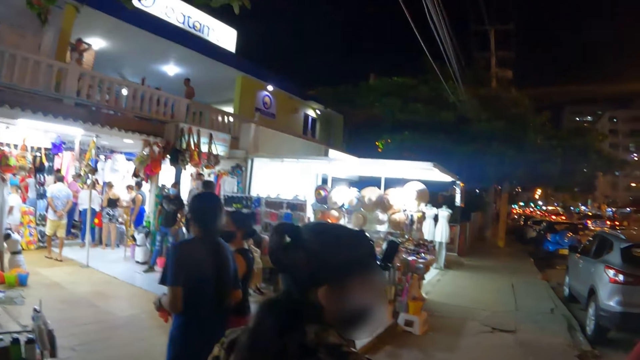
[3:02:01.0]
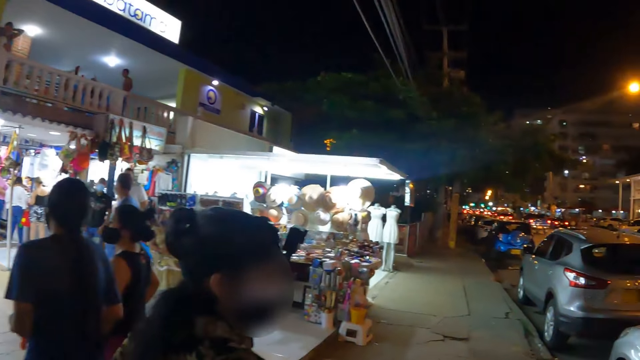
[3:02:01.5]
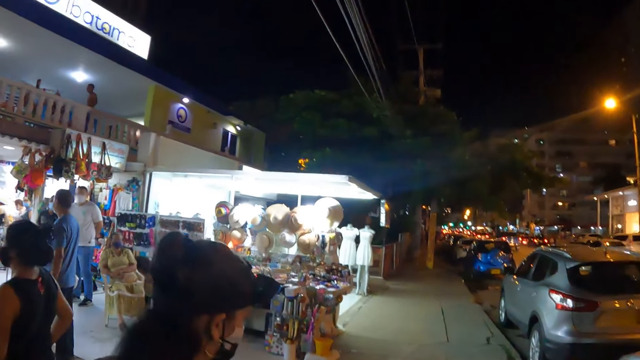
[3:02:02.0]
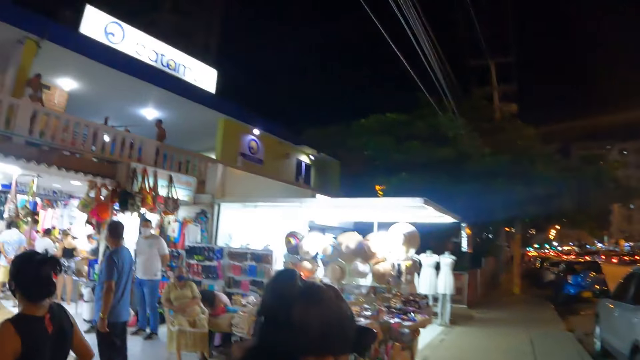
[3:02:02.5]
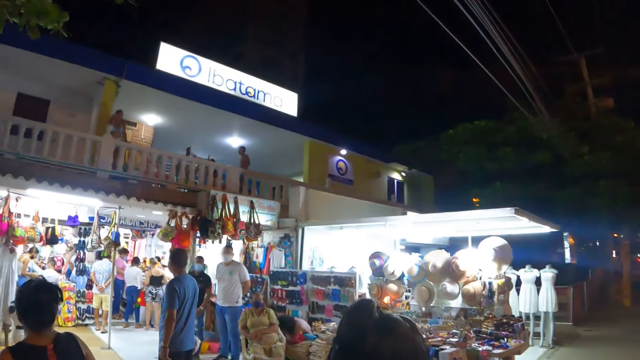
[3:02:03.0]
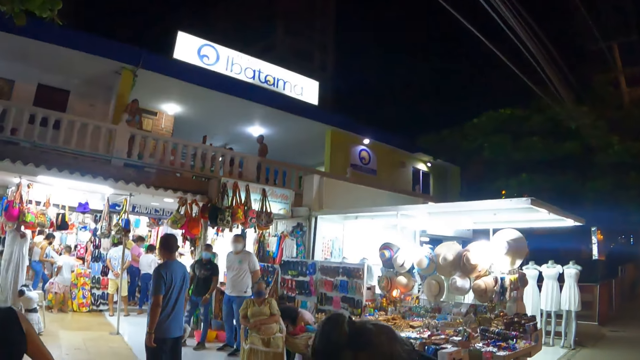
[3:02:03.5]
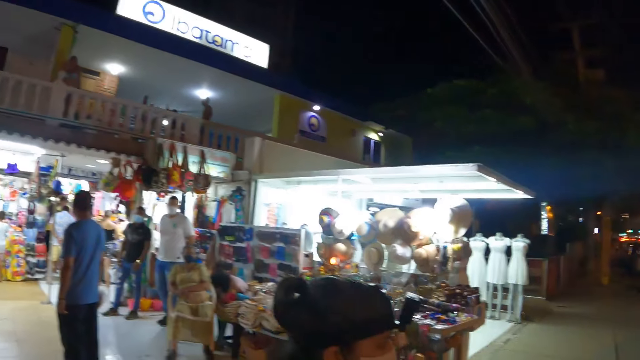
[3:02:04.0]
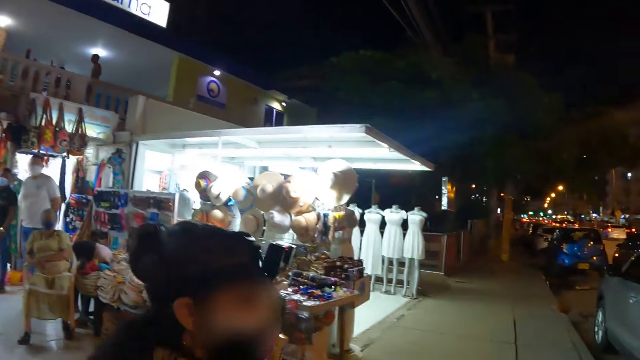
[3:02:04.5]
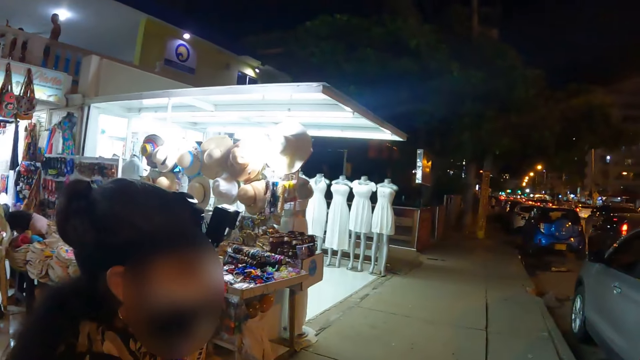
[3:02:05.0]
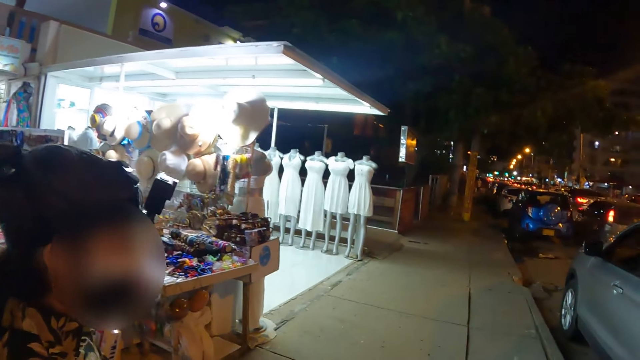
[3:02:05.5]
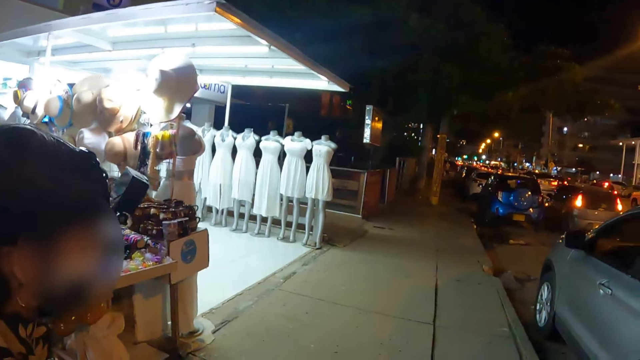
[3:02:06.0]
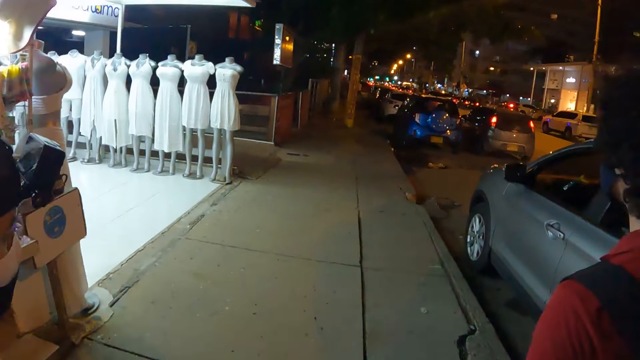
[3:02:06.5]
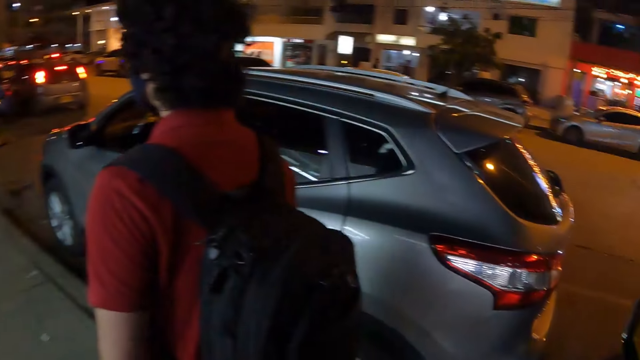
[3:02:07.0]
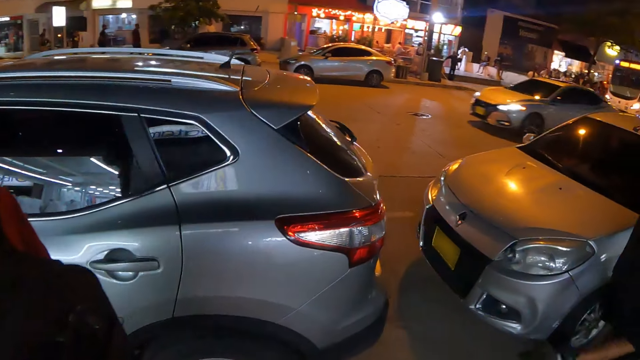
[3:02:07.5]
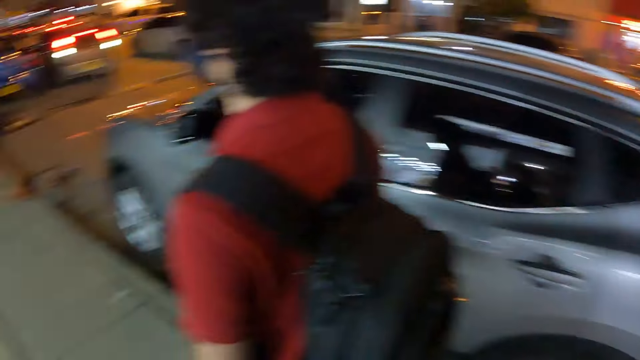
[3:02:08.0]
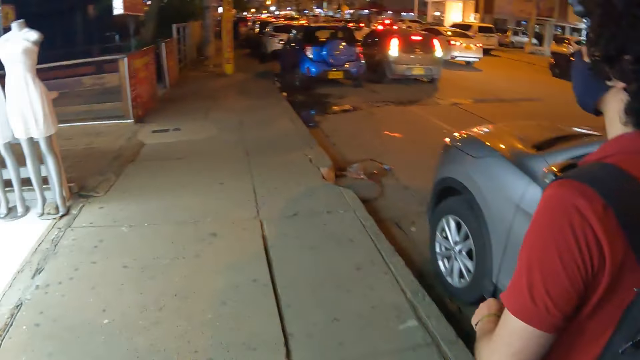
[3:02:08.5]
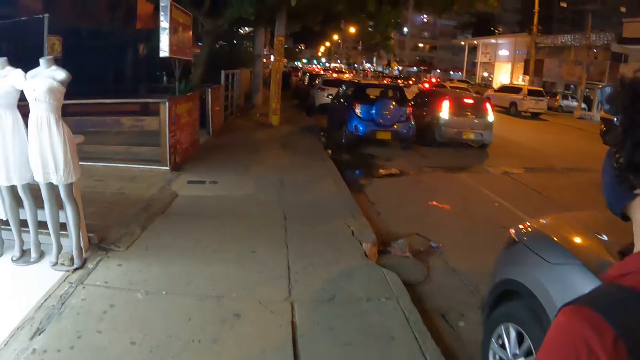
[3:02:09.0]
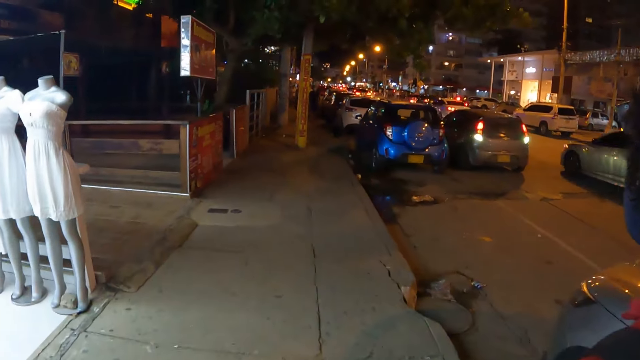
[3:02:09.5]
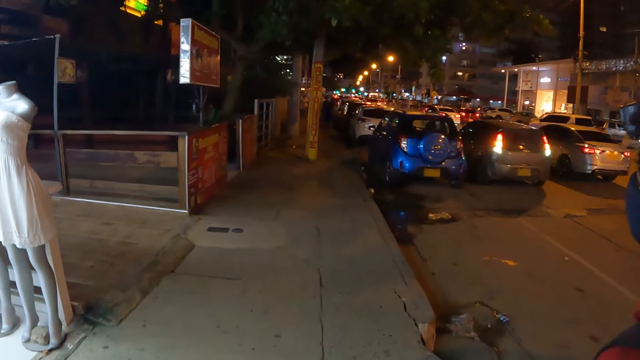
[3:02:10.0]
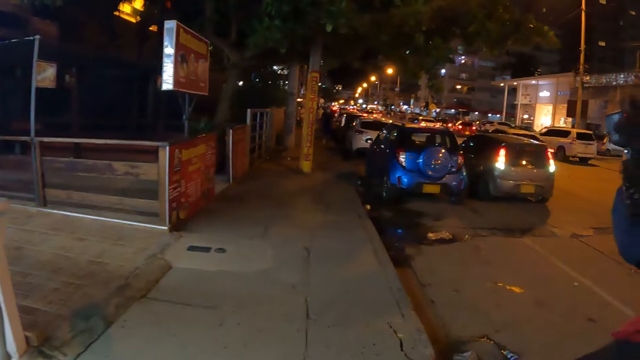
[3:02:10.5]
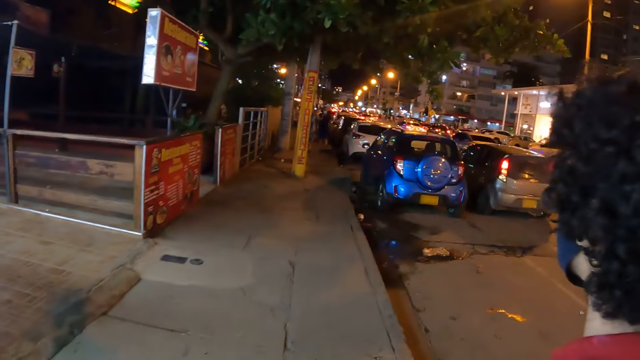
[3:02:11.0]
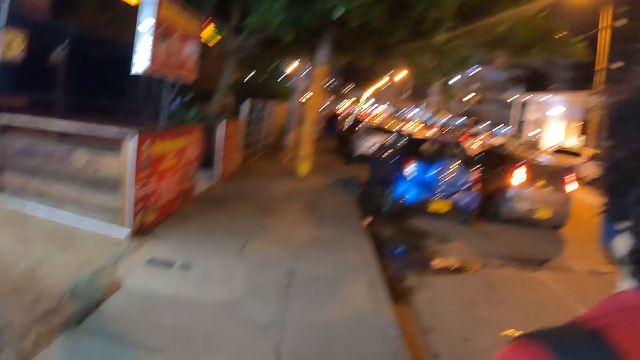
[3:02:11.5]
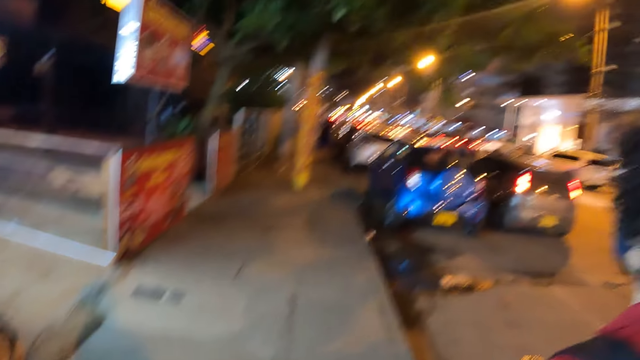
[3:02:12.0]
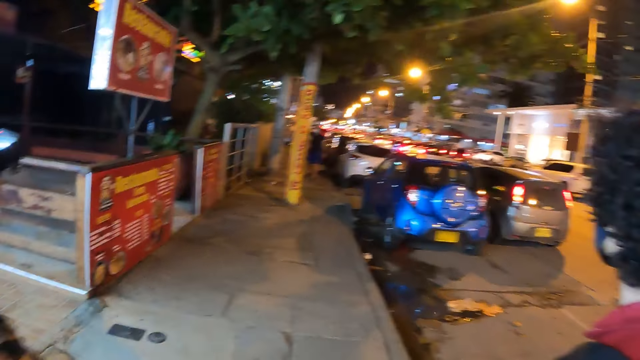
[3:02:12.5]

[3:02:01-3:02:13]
The camera wearer walks on the pavement and looks at items on the shop. They look at the woman. They walk on the pavement. They walk on the pavement again. They look at the cars on the road, walk on the pavement, and look at the cars on the road.

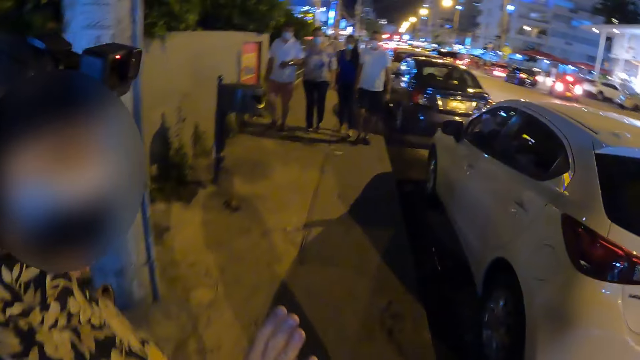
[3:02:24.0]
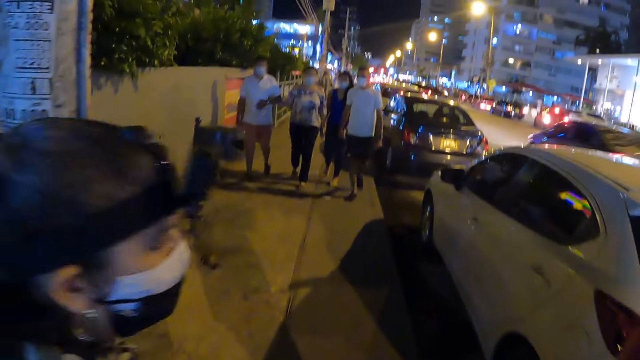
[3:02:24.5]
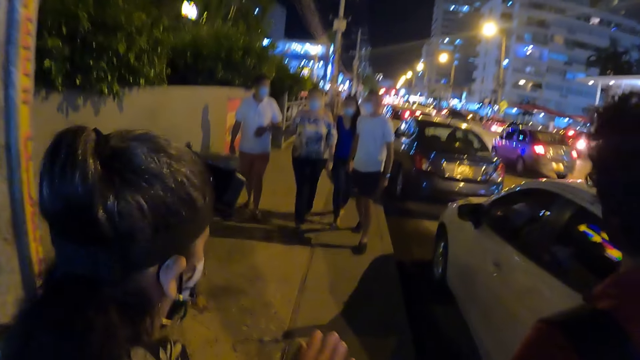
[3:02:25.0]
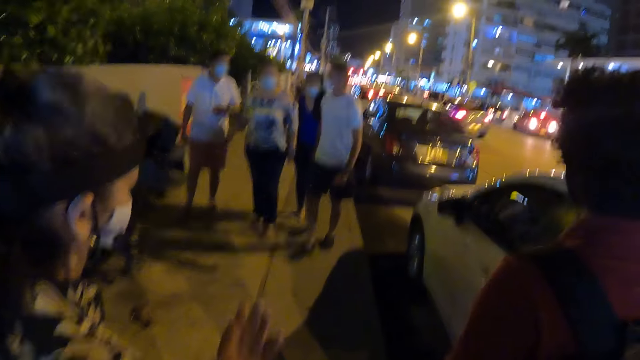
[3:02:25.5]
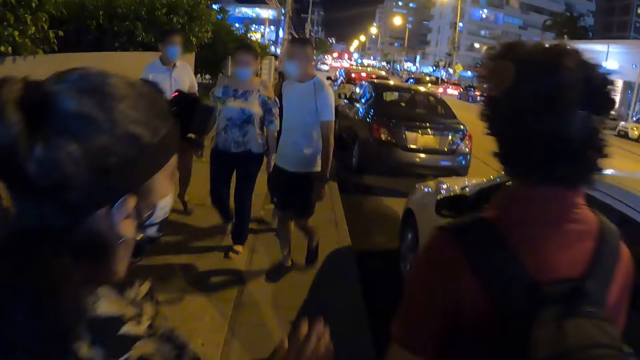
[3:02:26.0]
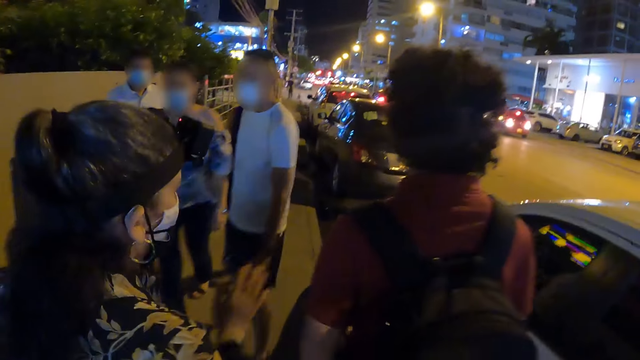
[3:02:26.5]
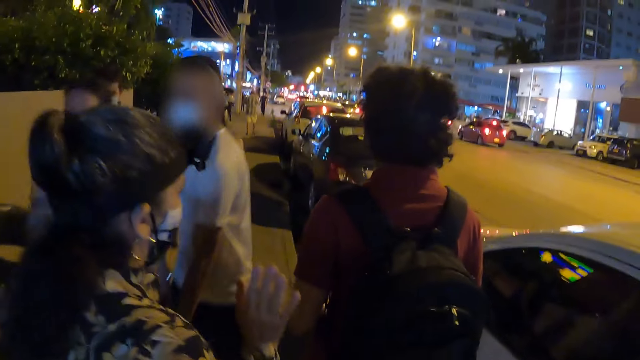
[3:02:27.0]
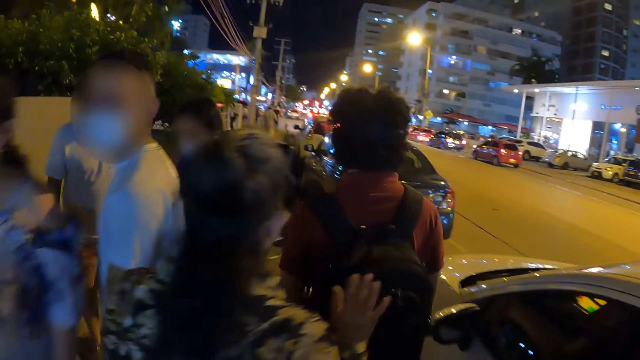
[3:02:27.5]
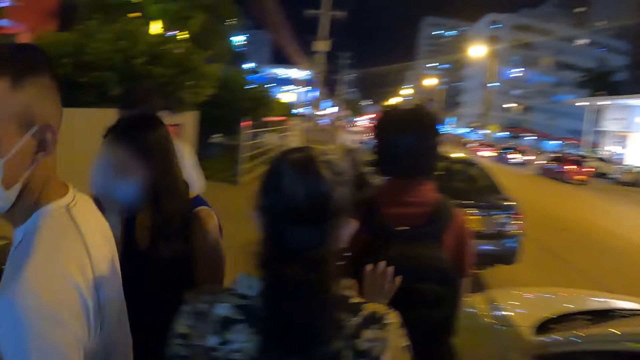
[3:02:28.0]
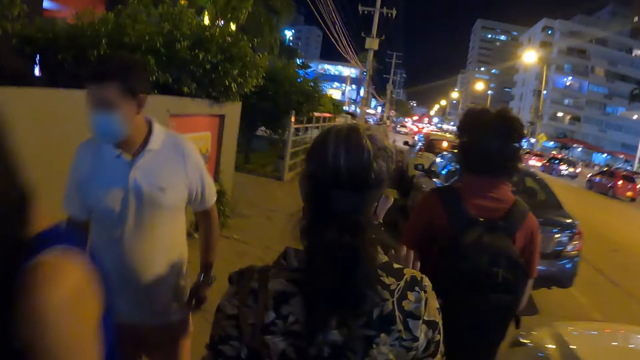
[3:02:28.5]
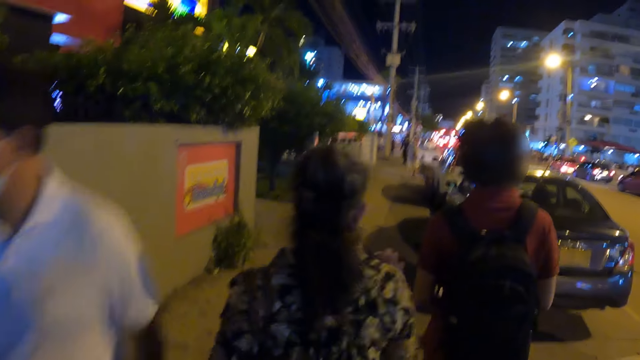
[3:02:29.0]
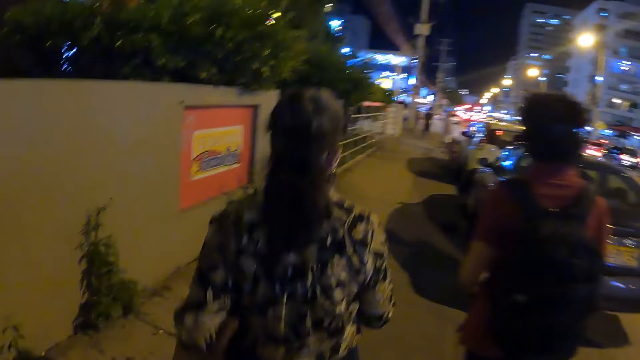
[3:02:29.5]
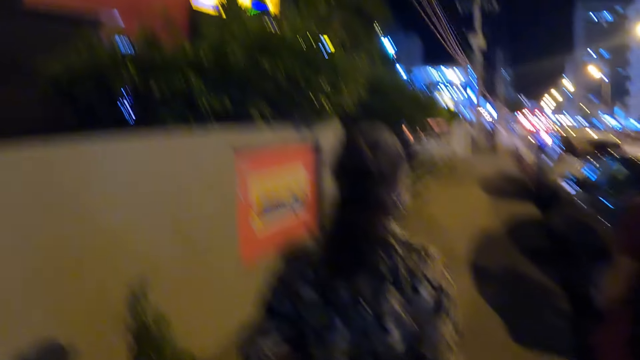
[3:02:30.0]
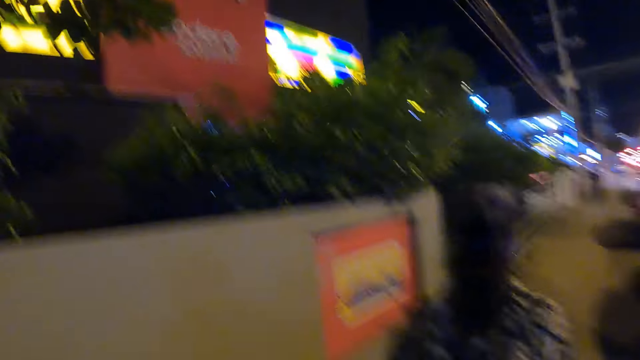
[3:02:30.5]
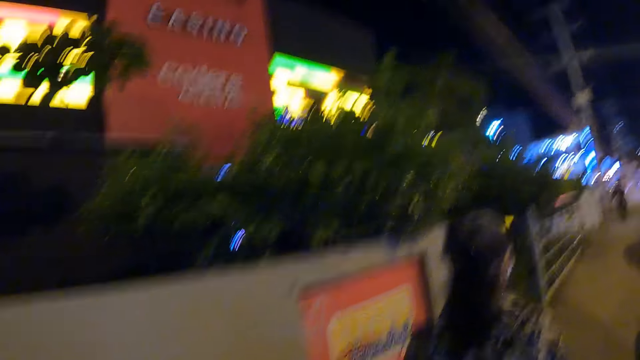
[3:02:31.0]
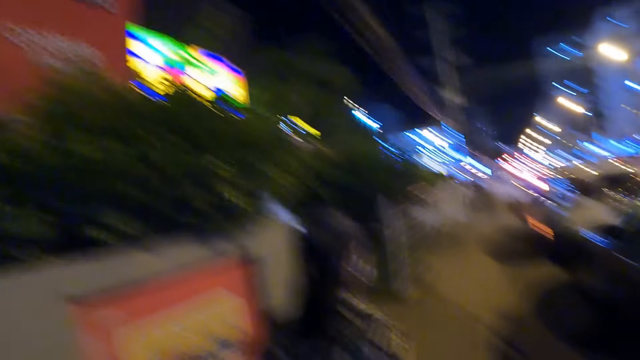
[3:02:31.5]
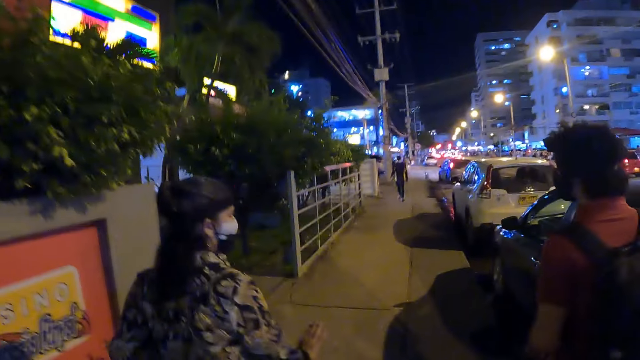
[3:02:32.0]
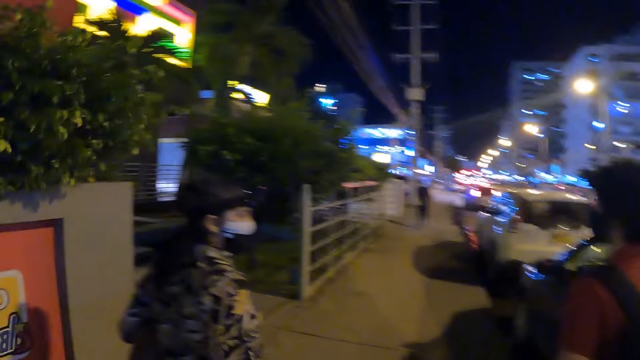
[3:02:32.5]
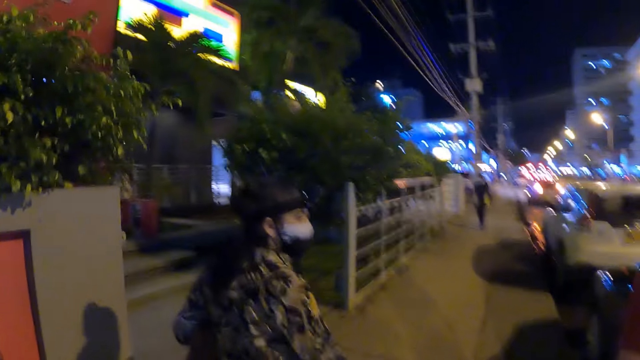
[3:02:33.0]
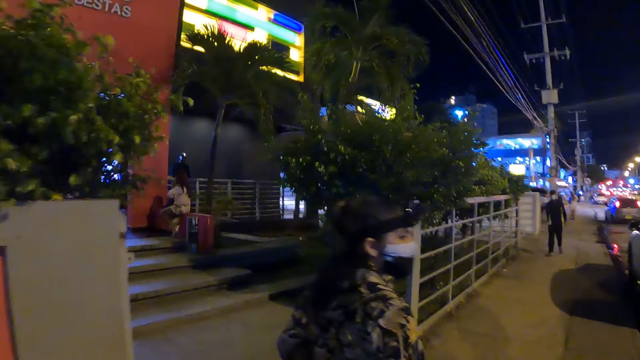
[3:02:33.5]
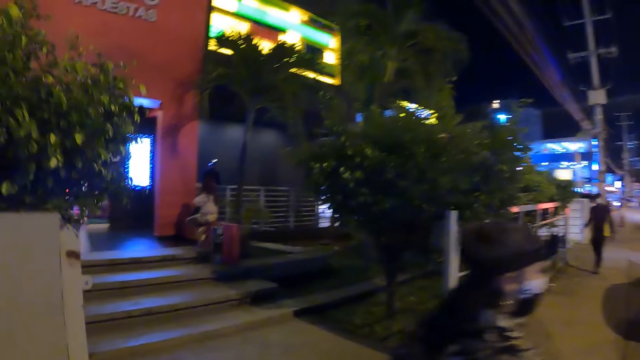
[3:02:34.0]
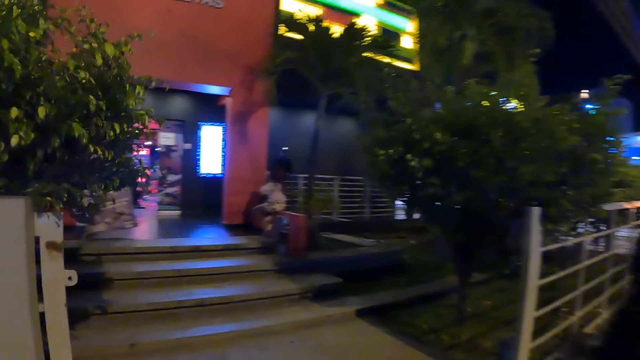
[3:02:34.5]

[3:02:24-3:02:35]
The woman speaks to the man. The camera wearer walks on the pavement.
